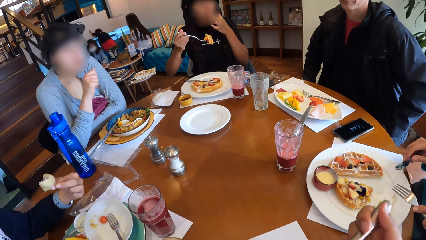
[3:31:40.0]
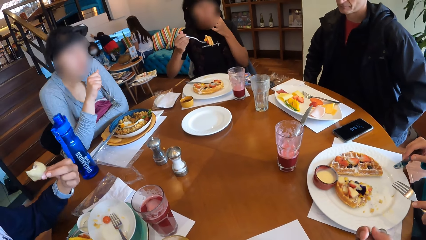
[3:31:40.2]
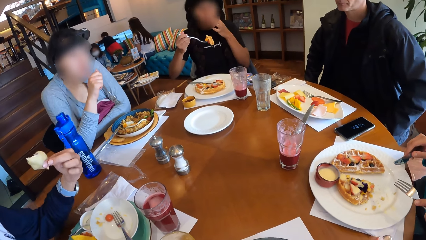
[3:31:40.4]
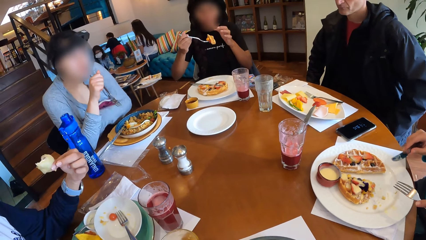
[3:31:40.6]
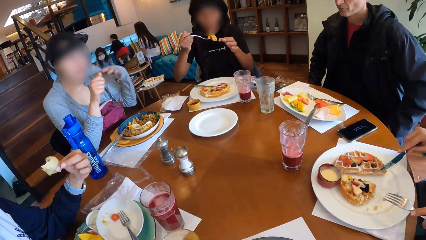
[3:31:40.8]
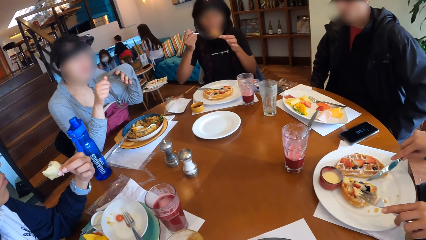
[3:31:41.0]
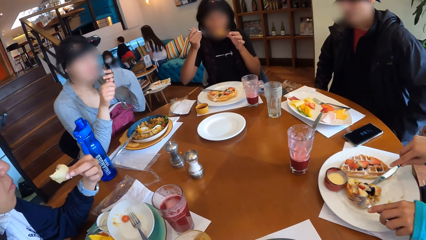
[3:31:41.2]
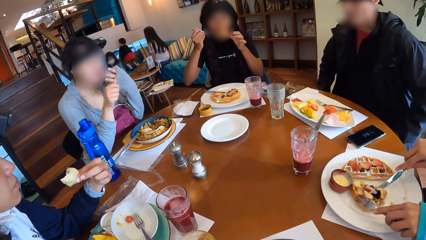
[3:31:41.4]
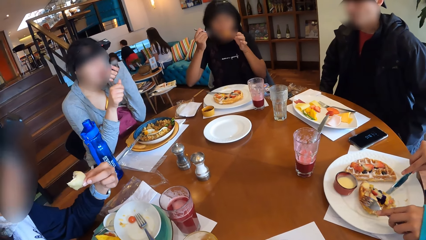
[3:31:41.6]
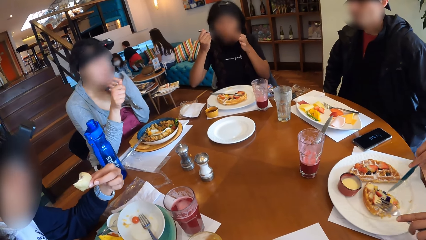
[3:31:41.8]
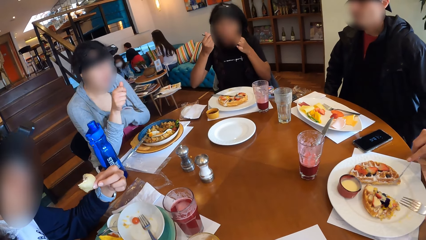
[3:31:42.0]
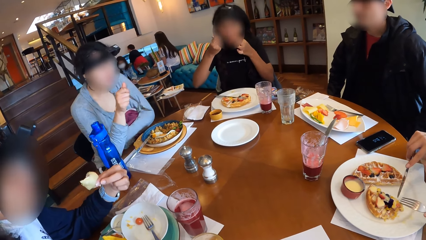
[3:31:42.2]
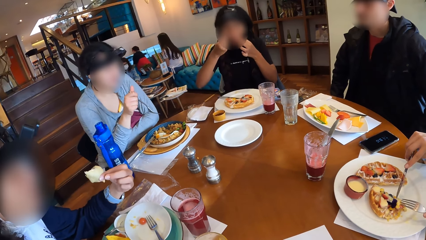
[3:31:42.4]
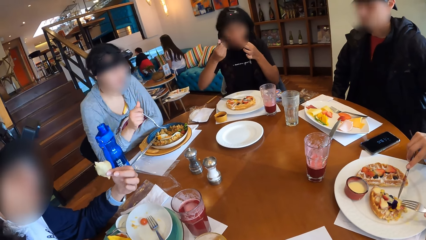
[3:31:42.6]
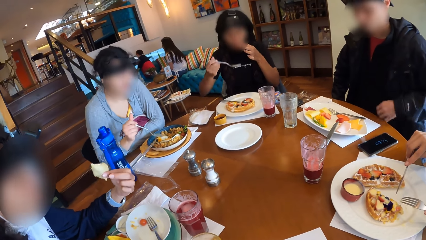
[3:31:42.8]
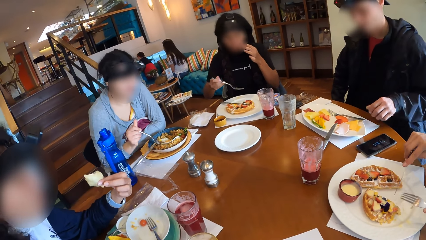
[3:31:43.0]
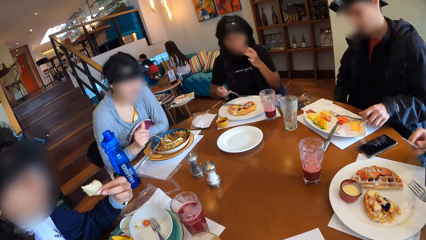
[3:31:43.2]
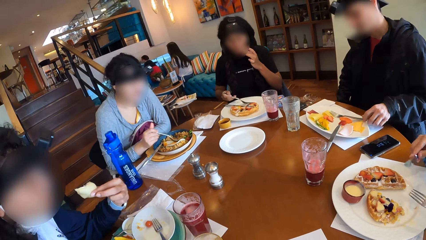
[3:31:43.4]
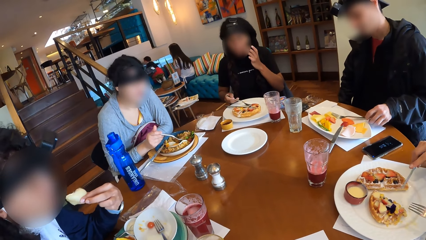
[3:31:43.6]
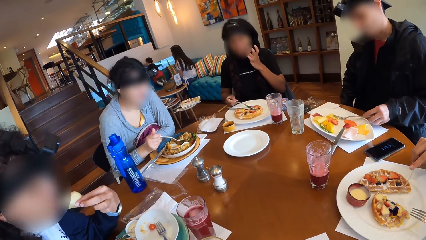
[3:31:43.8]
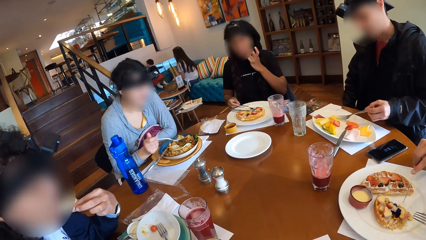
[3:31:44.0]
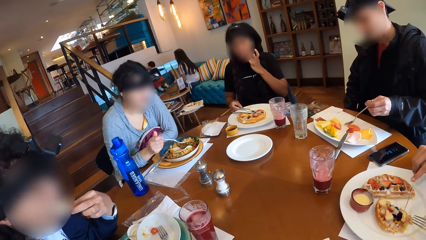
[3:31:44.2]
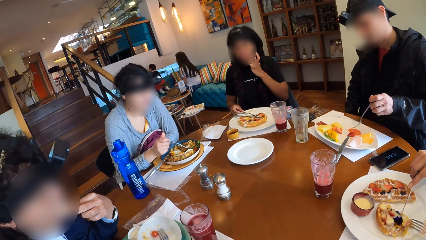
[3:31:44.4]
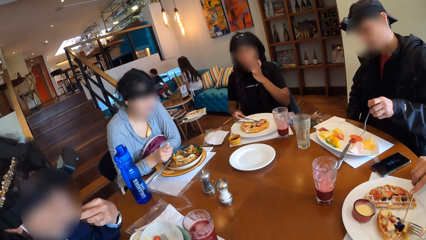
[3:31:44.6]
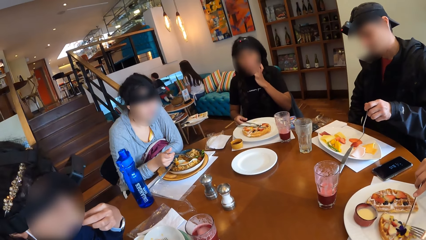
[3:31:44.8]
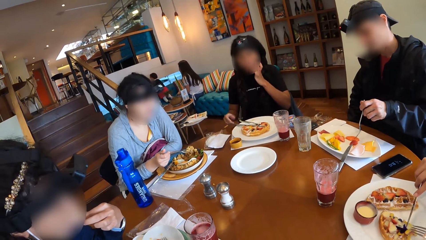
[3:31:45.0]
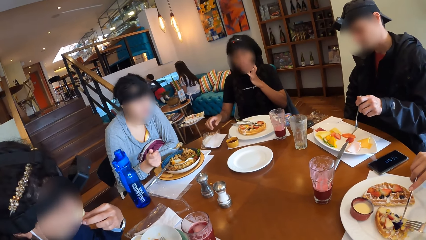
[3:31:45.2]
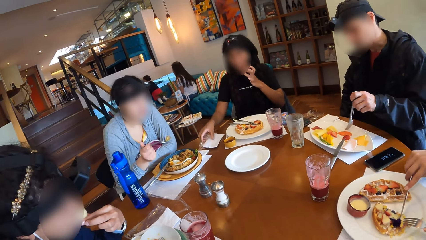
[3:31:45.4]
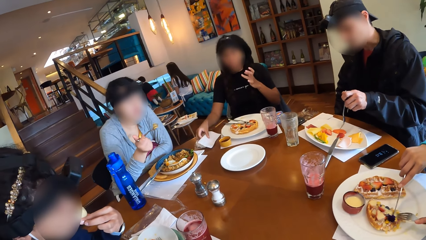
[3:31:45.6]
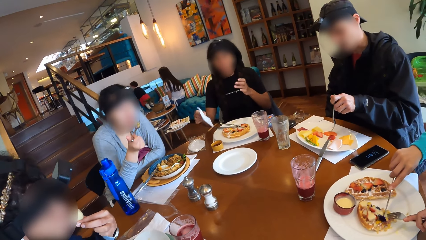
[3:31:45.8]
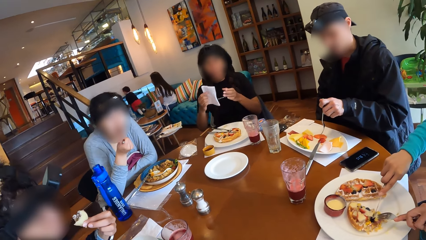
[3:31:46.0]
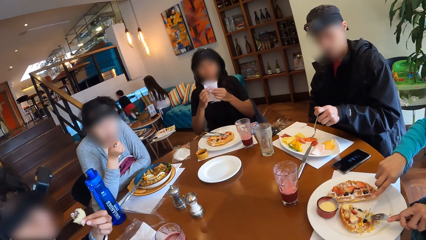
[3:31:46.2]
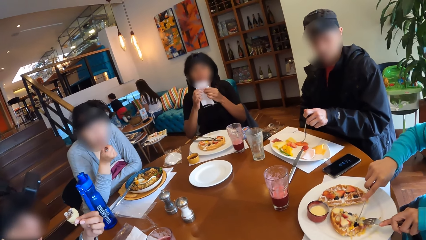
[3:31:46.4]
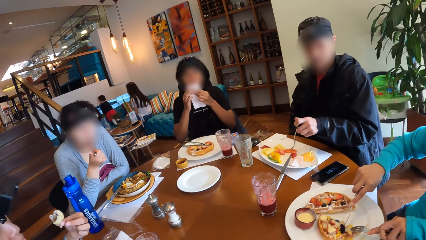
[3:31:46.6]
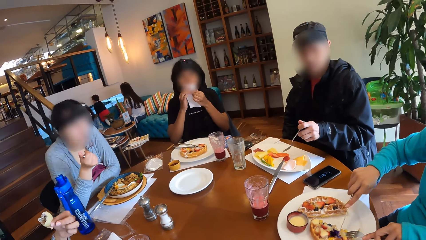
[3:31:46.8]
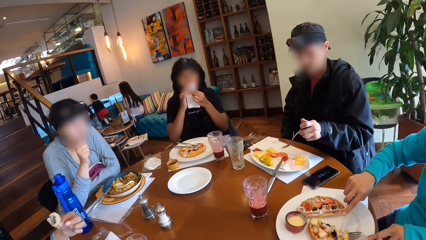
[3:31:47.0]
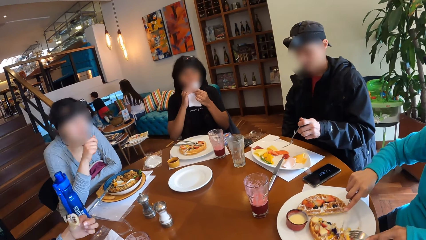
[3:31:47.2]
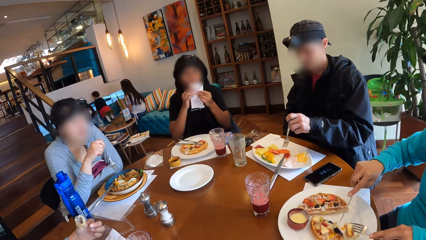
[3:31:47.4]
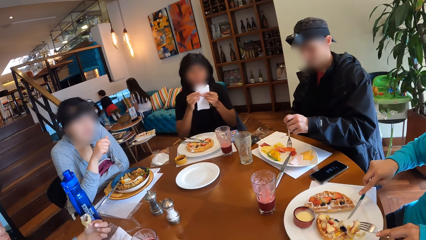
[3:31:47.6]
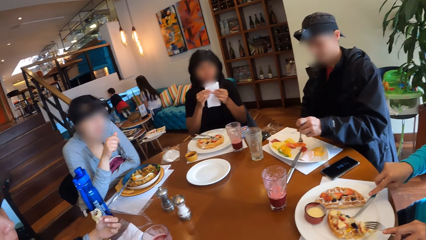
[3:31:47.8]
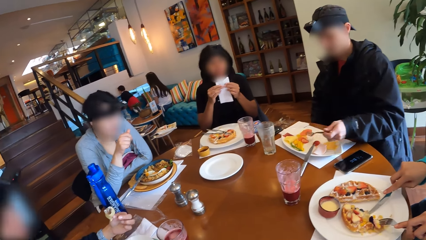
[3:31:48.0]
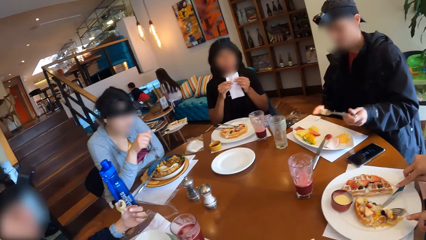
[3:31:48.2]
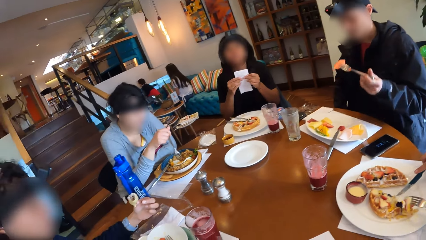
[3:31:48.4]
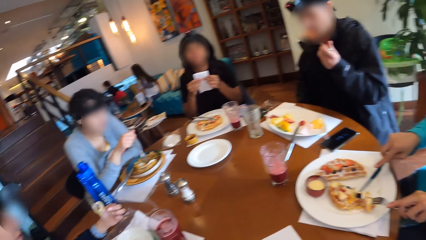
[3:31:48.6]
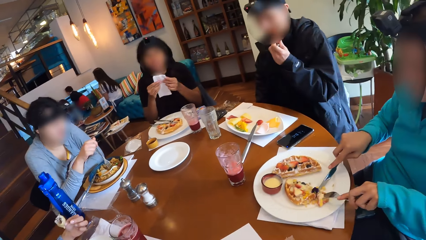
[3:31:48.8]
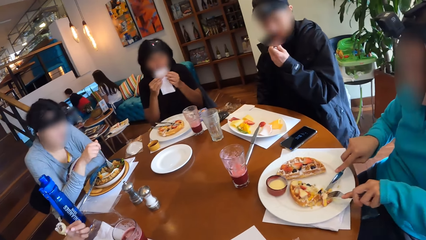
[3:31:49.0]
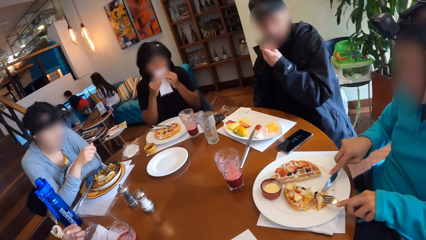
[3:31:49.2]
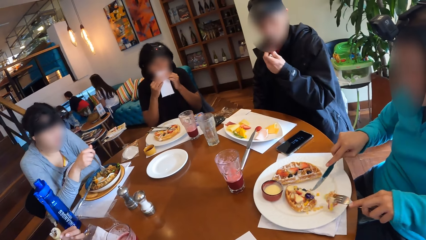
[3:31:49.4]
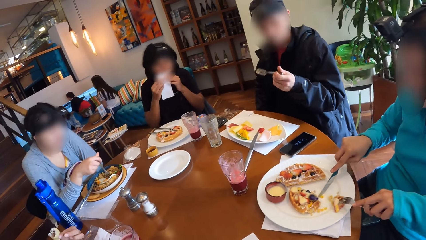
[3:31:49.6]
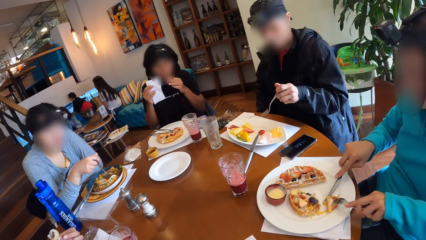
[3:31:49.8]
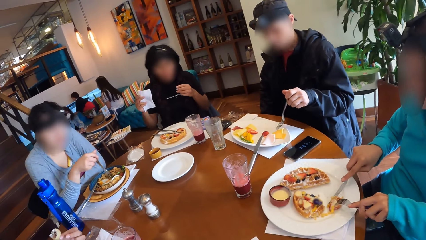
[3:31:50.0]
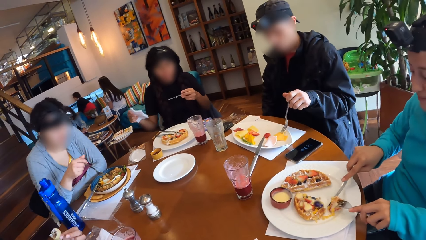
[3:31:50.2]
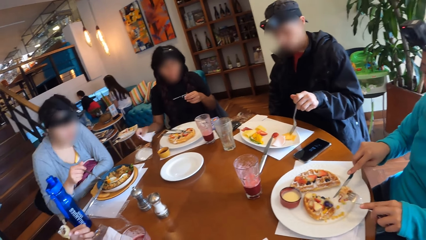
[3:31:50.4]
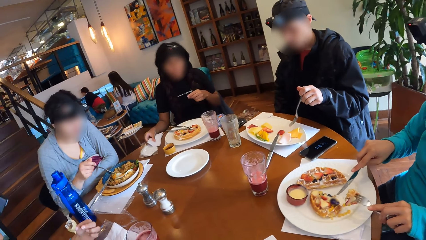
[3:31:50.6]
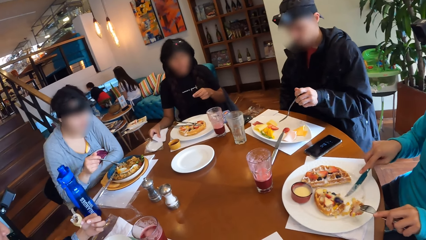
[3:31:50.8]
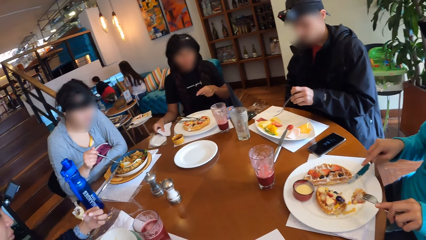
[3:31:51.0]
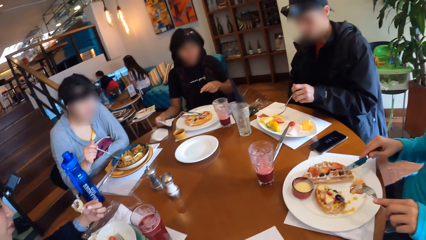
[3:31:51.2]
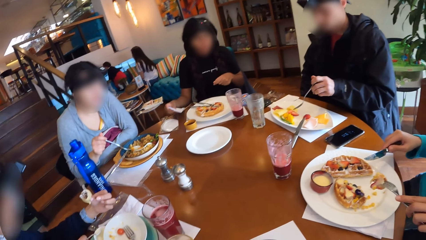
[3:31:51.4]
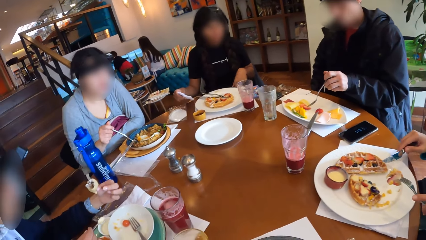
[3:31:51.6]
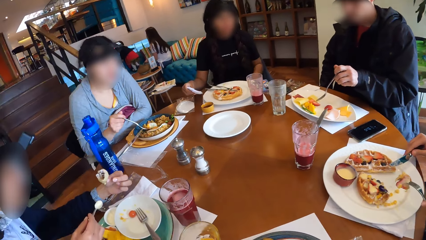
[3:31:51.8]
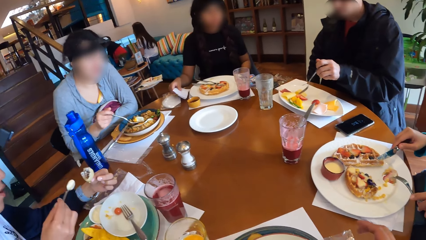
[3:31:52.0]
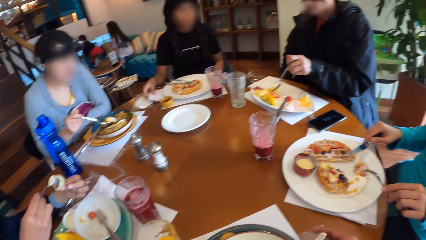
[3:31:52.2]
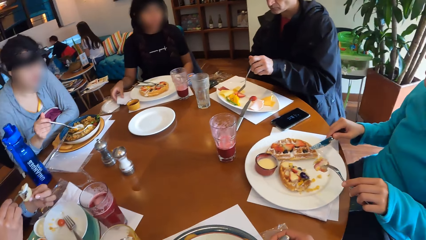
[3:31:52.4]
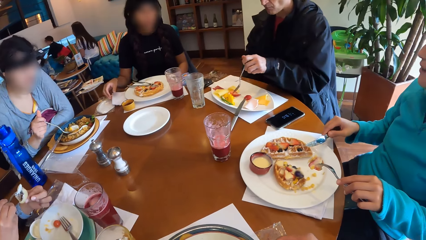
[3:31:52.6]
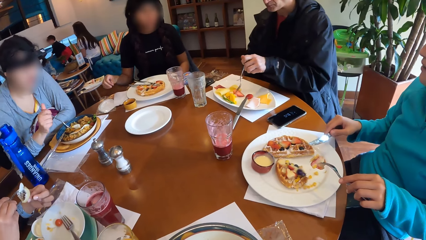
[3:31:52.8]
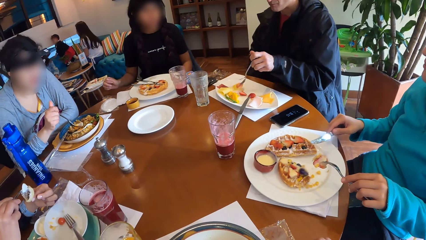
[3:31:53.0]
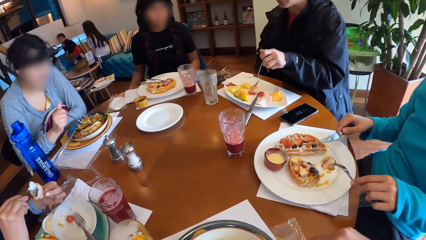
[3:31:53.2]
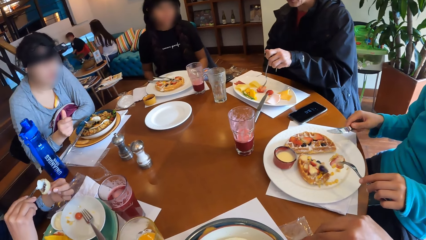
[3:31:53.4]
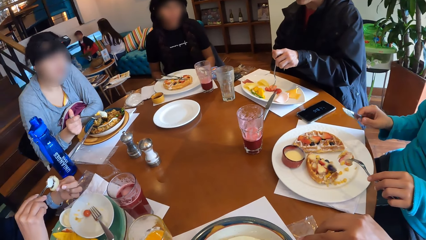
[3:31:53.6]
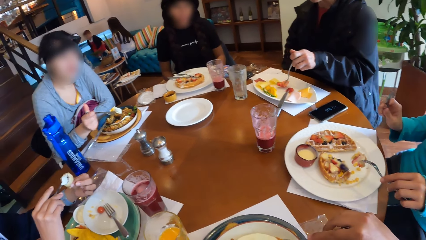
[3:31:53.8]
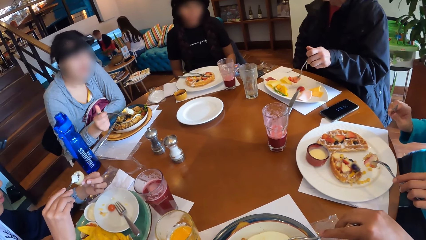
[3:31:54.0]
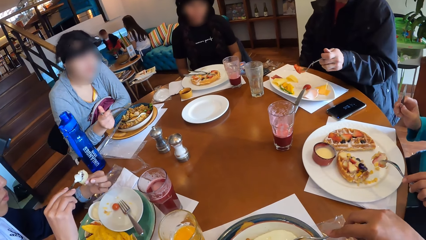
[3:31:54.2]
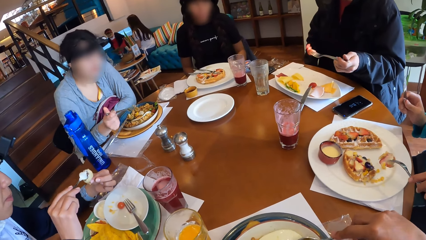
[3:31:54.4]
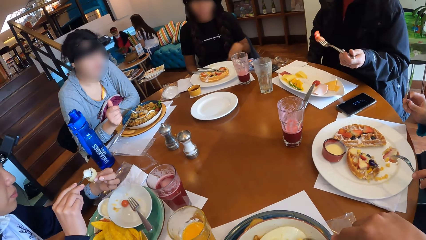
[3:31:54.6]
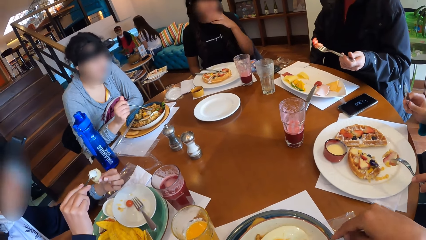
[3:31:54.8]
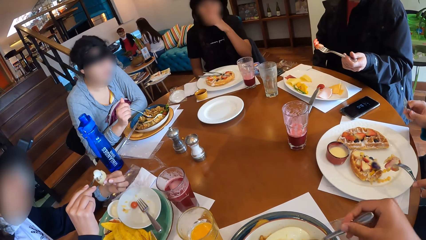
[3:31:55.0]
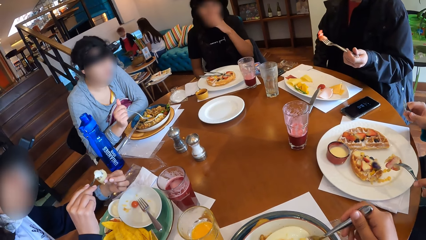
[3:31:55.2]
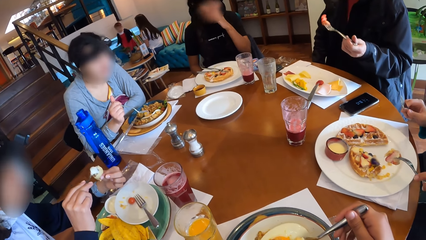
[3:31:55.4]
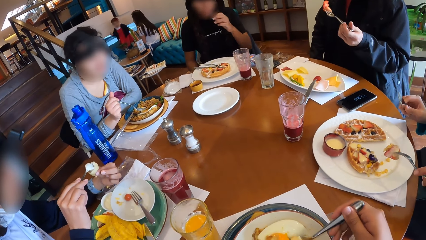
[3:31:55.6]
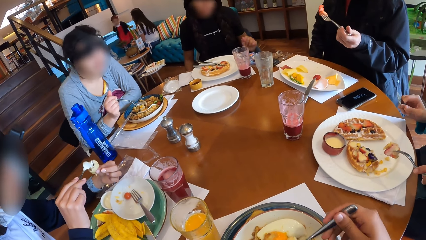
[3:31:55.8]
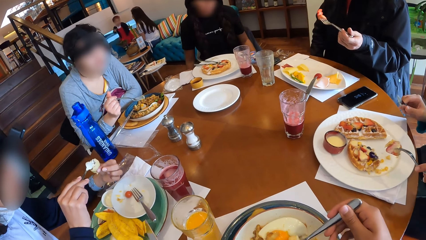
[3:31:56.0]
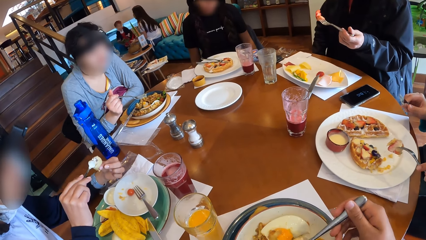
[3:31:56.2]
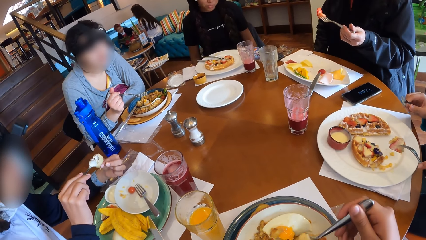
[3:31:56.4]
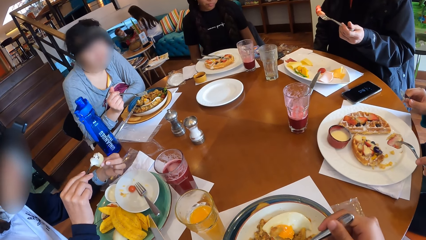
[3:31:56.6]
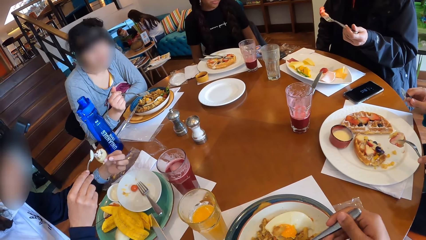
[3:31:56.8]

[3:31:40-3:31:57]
A woman cuts into the waffles with the cutlery in both hands. Another woman eats waffles with the fork in her right hand. The first woman cuts into the waffles with the cutlery in both hands. A third woman eats bread with her left hand. A fourth woman picks up a serviette on the table with her right hand. The first woman eats the salad in the fork in her right hand. The fourth woman holds the serviette with both hands and cleans her mouth with the serviette in her hands. The camera wearer looks around. A man picks up a fruit from the plate on the table with the fork in his left hand and eats the fruit in the fork in his left hand. The first woman interacts with a fifth woman. The fourth woman drops the serviette on the table with her right hand. A sixth woman dishes cream from a saucer on the table with a spoon in her right hand. The first woman scoops salad from her plate on the table with the fork in her right hand. The sixth woman puts the cream into the pie with the spoon in her right hand. The man picks up a fruit from the plate on the table with the fork in his left hand. The camera wearer eats food. The fourth woman raises her left hand to her mouth.
